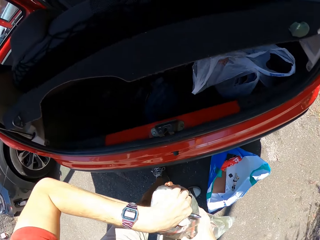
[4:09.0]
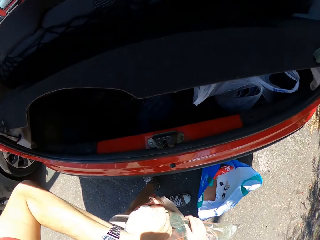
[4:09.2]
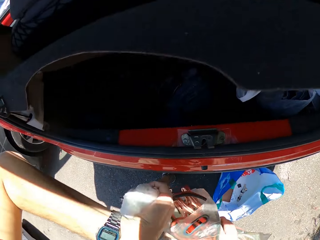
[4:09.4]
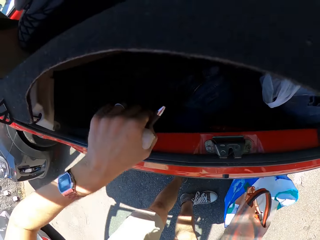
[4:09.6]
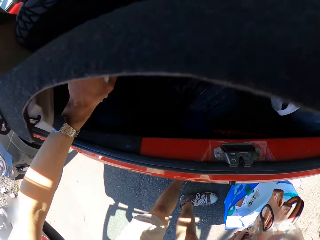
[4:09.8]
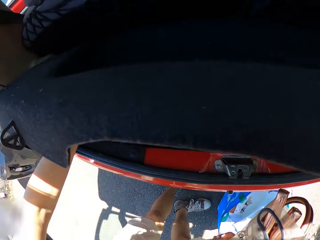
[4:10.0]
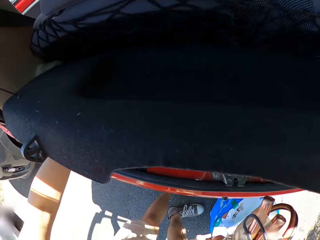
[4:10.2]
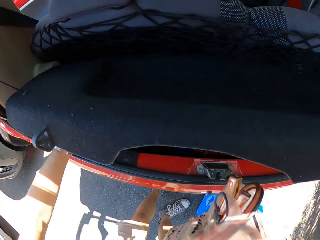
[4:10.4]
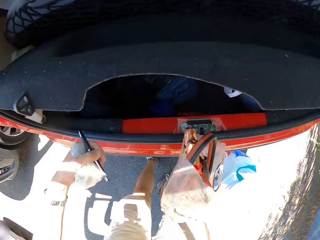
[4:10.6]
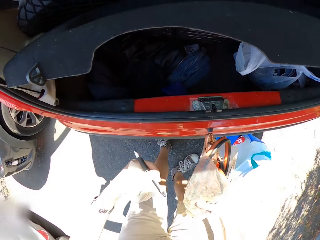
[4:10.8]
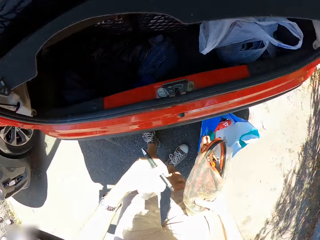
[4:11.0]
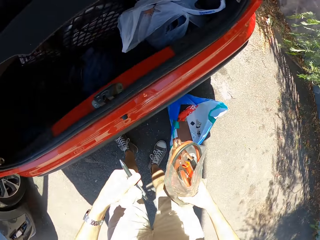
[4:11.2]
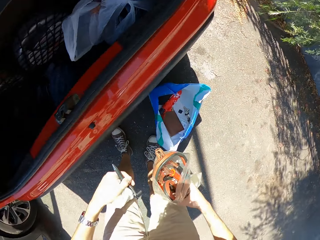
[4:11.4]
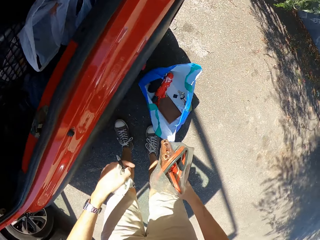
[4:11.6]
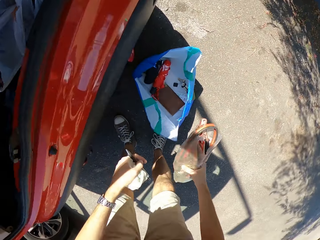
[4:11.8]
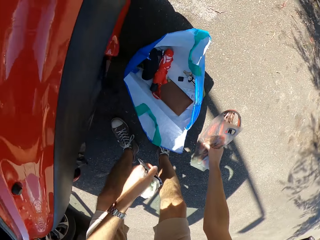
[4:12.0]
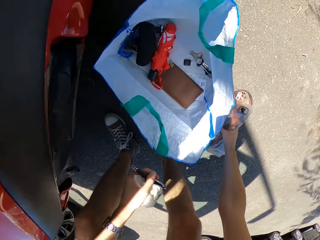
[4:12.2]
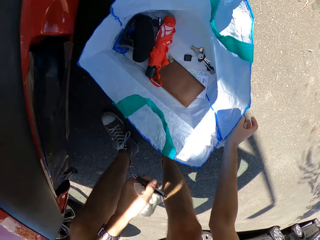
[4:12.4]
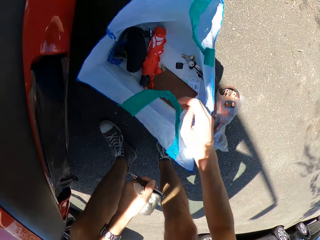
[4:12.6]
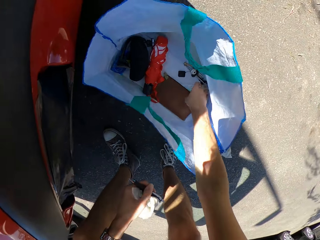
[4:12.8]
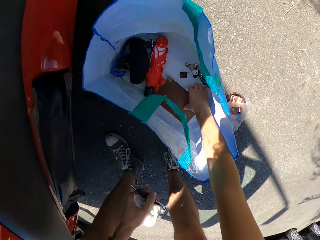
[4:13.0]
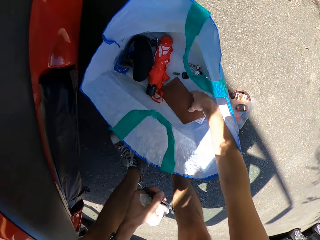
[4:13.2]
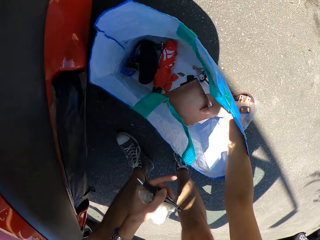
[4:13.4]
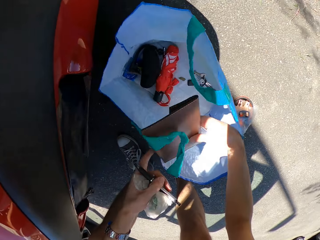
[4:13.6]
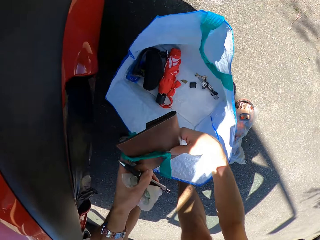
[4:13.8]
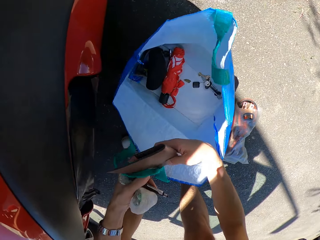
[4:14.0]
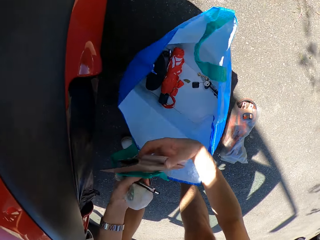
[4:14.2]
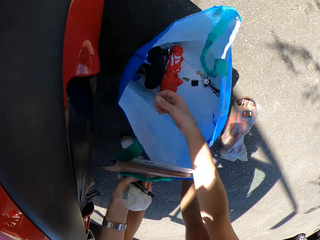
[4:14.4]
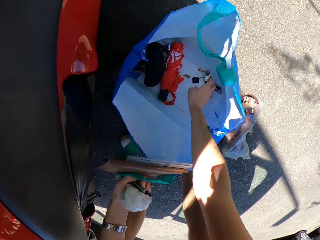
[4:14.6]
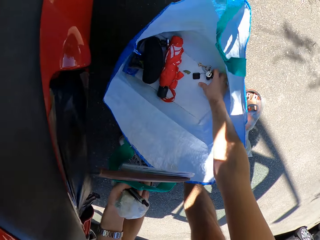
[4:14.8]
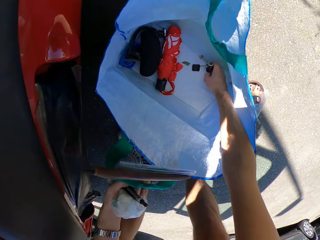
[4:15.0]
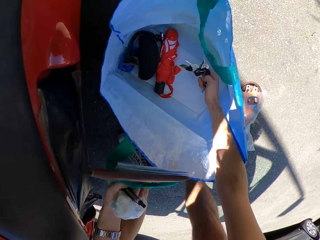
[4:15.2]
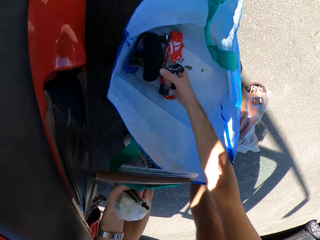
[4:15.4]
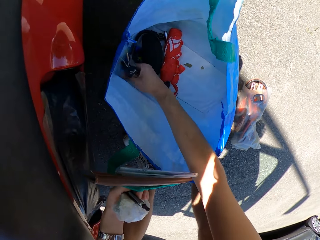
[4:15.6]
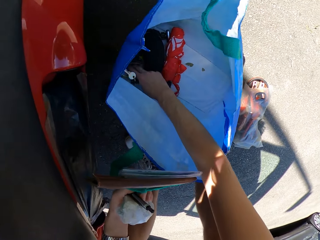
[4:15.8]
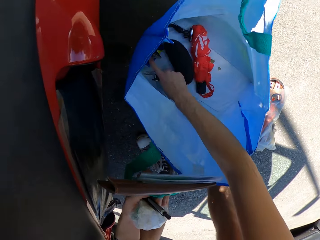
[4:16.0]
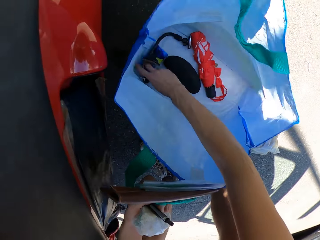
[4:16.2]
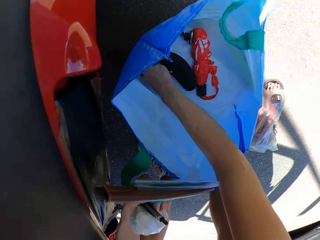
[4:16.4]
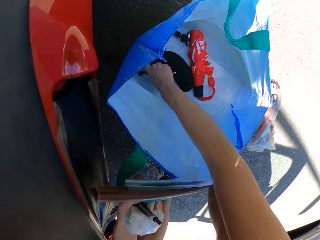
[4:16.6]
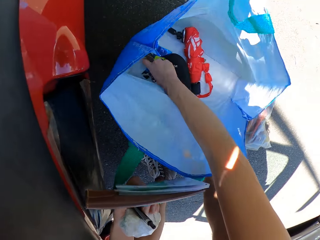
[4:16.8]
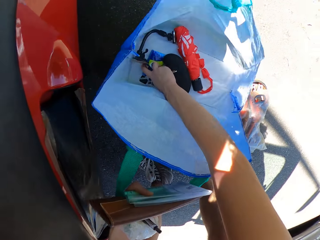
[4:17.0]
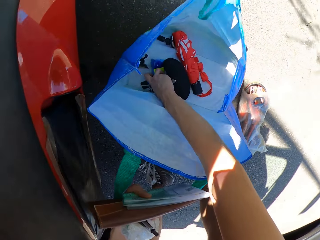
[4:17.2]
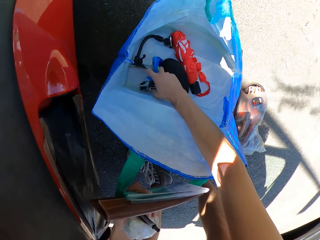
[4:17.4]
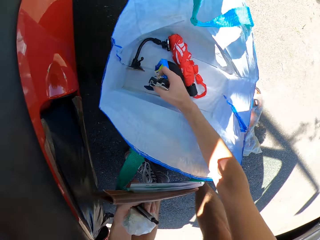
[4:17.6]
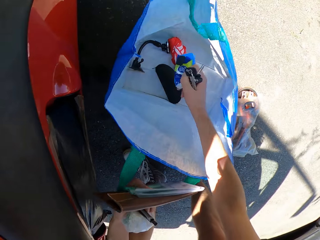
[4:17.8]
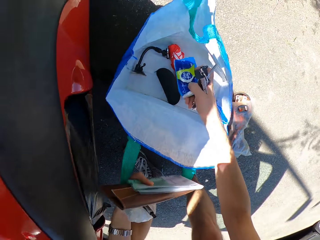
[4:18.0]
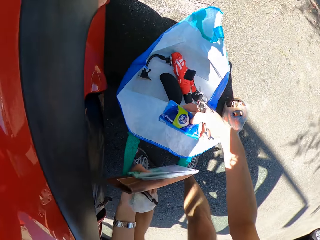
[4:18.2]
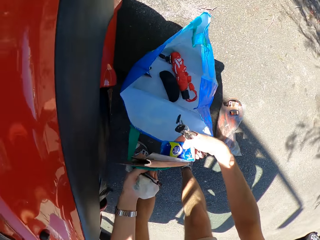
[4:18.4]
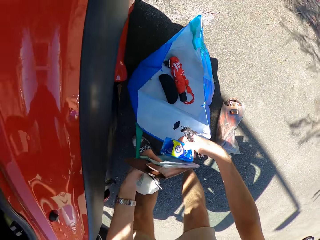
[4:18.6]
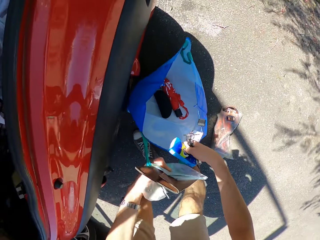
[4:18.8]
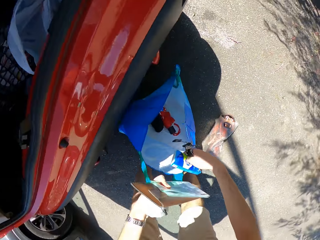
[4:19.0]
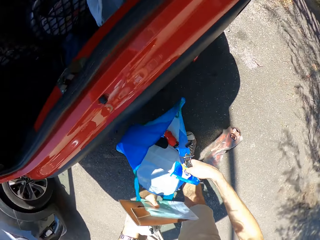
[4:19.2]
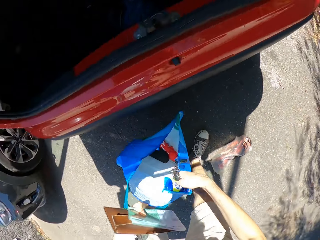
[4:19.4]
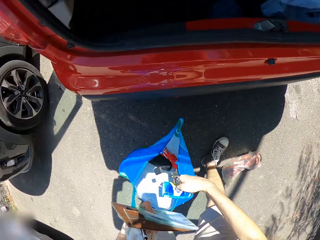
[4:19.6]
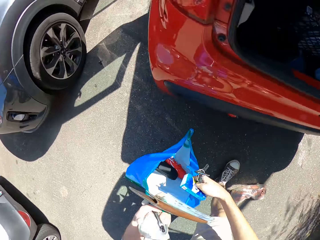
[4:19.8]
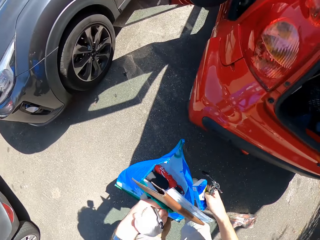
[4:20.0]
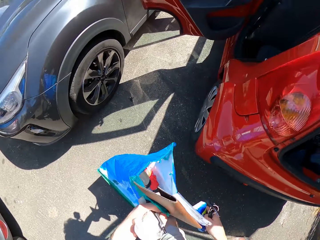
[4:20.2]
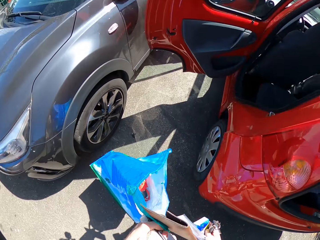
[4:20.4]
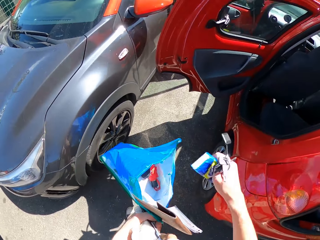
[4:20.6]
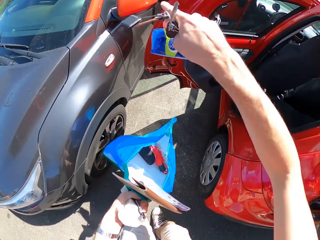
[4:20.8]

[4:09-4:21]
The camera wearer picks up the pen. He moves his hand inside the boot. He places the jumper on the ground. He picks up the purse. He places the purse on the other hand. He picks up keys from the shopping bag. He picks tissues from the shopping bag. He moves the shopping bag. He walks towards the front door with the shopping bag.

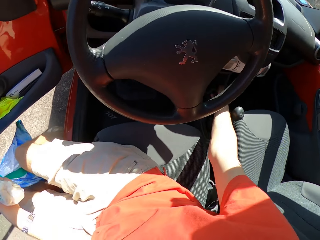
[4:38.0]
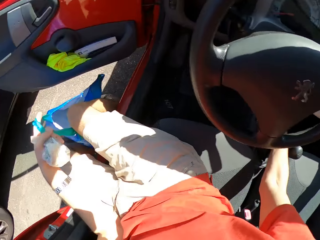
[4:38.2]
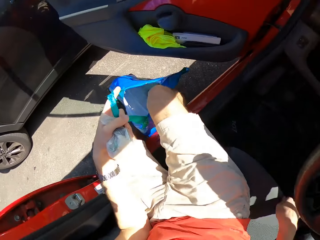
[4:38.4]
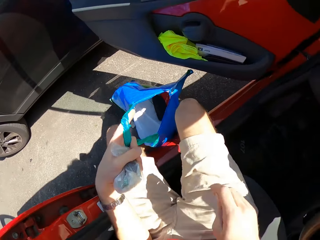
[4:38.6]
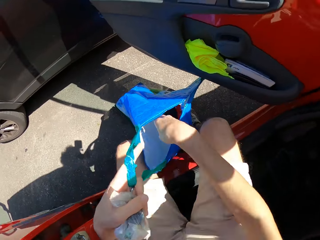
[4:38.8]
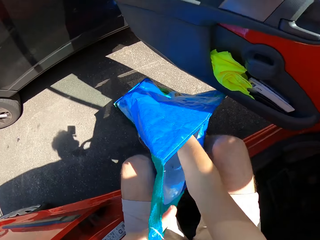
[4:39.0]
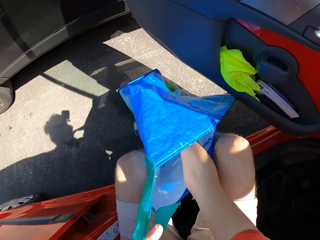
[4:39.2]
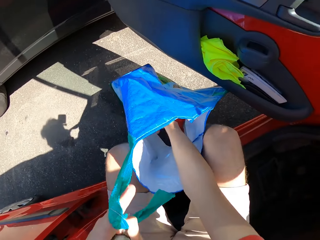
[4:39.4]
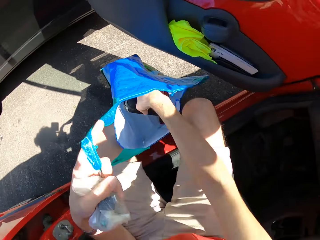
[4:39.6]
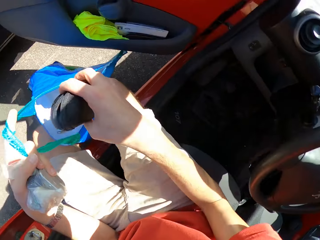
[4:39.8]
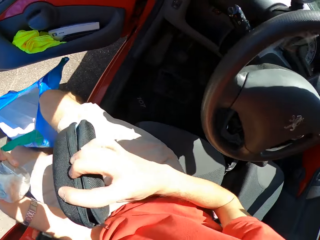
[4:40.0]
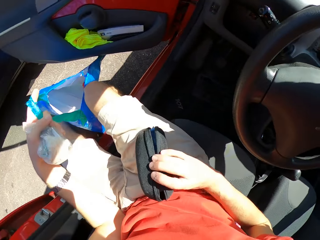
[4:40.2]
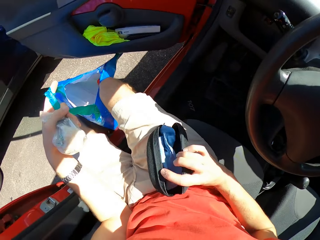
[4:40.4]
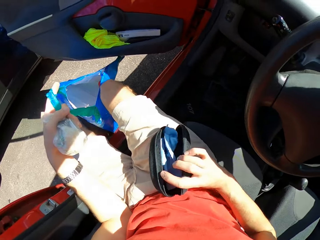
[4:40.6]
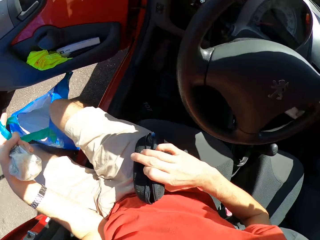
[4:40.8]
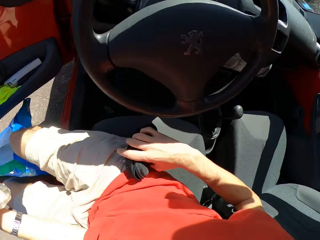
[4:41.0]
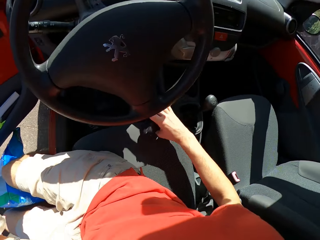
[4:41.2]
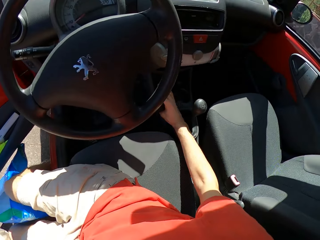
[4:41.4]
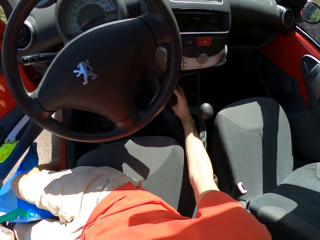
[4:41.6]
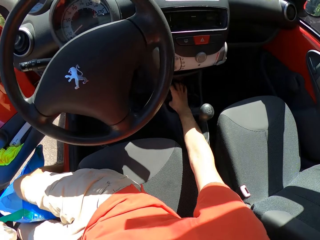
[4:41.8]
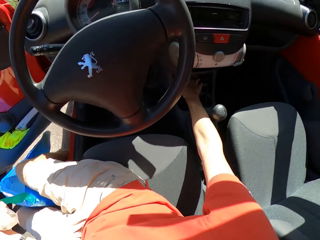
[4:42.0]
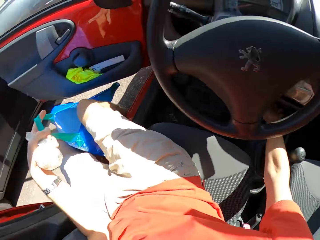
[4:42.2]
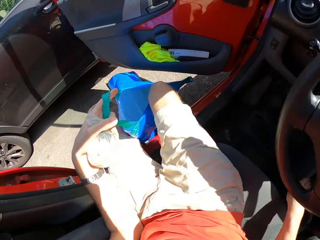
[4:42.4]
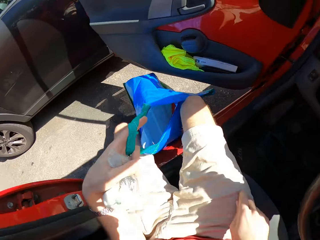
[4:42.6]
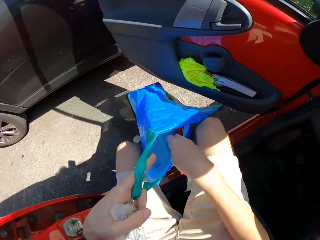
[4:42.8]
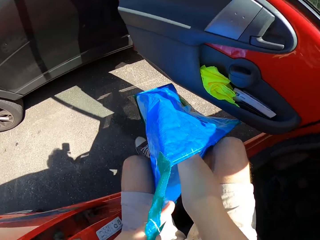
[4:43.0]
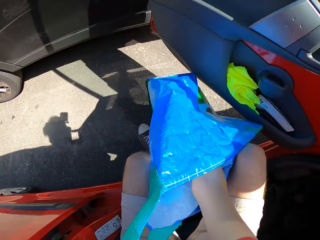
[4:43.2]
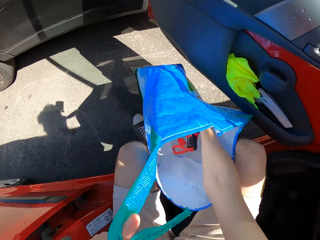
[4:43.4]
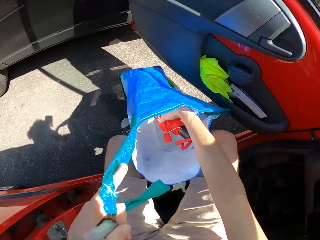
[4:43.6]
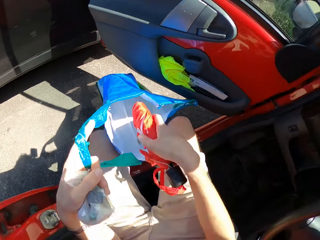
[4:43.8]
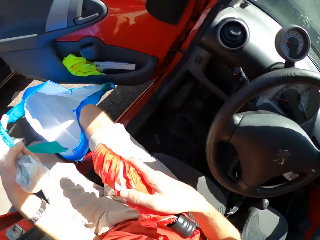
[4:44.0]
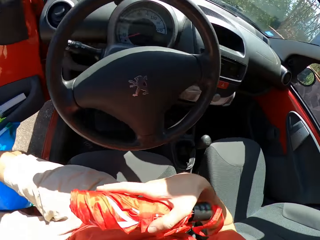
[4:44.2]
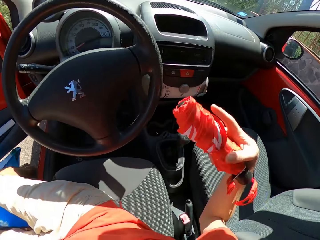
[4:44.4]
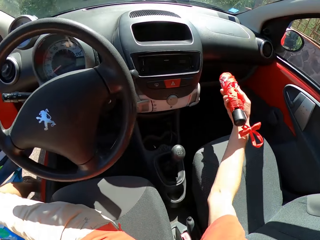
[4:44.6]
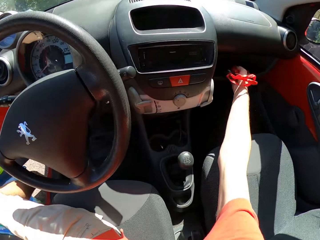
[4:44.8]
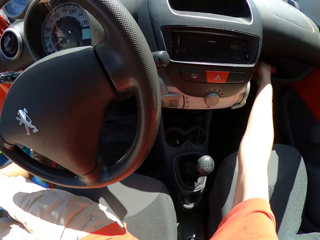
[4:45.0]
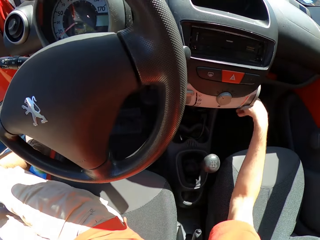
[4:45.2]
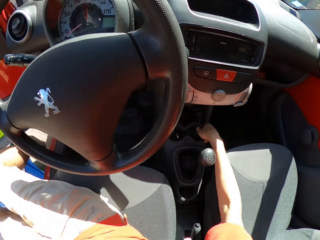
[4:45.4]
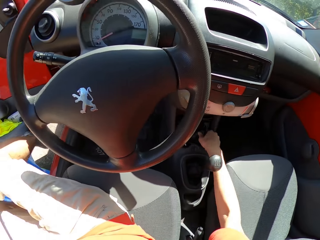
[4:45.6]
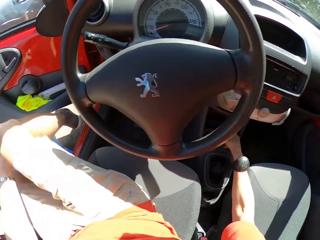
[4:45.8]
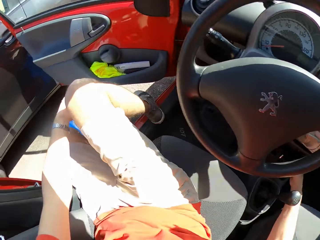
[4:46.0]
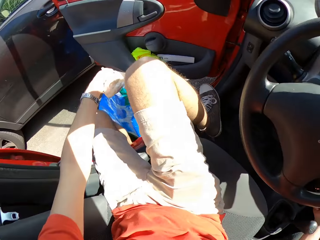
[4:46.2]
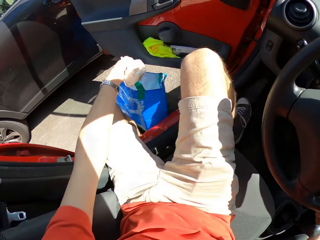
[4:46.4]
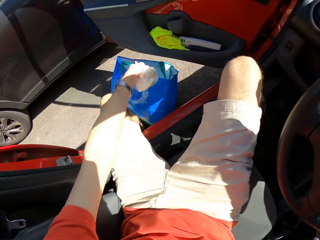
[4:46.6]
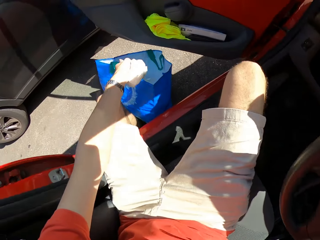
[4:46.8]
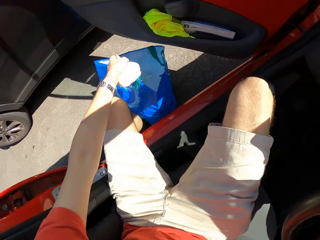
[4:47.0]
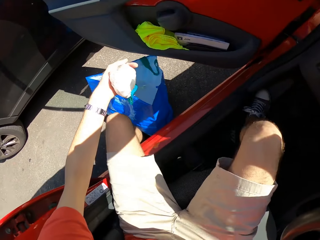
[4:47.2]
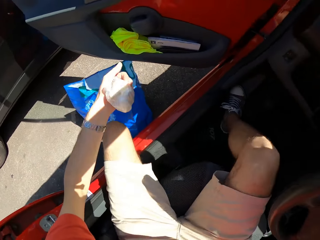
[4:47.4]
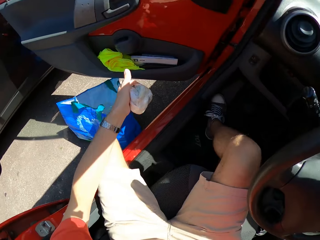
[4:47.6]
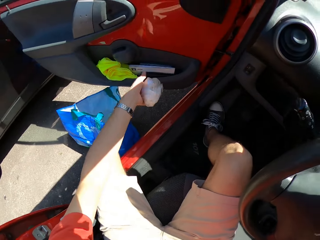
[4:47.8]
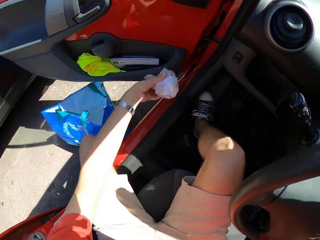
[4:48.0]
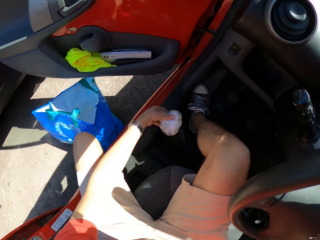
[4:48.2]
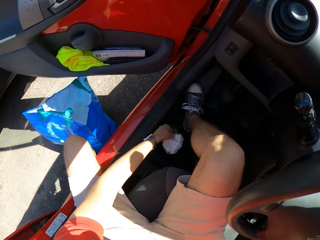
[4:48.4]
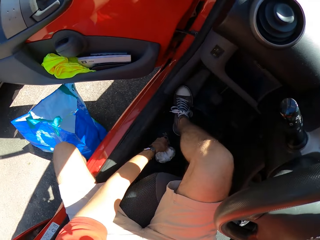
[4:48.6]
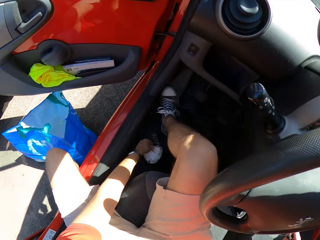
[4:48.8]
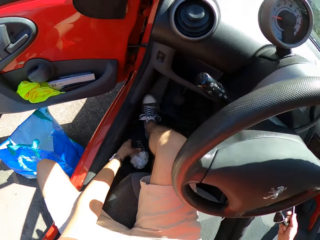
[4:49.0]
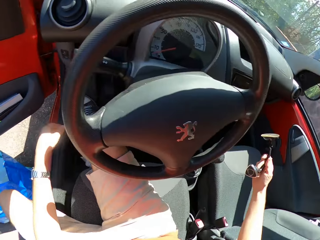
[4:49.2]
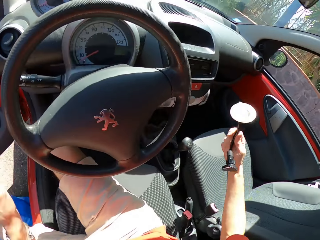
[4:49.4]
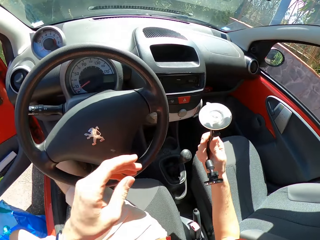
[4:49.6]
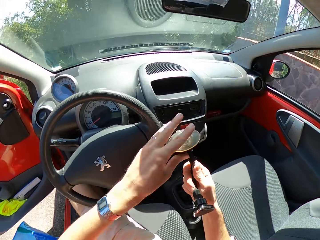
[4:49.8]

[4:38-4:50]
The camera wearer drops an eye glass case. They pick up the purse. They place the purse in the compartment. They drop an umbrella. They pick up the umbrella from the shopping bag. They place the umbrella in the compartment. They drop the bag. They put something on the car floor. They pick up a phone holder.
